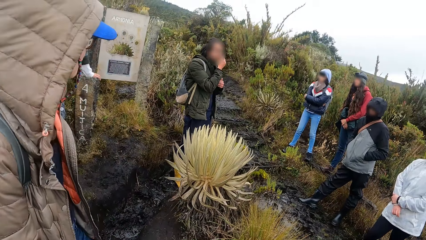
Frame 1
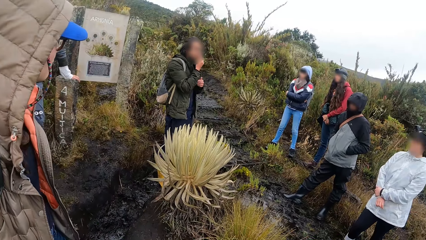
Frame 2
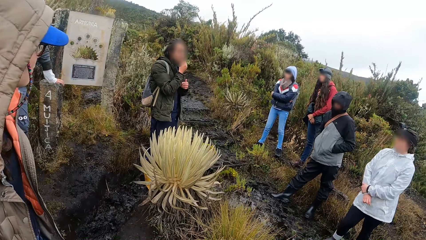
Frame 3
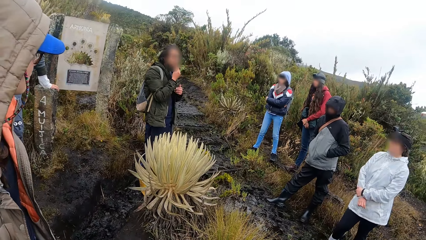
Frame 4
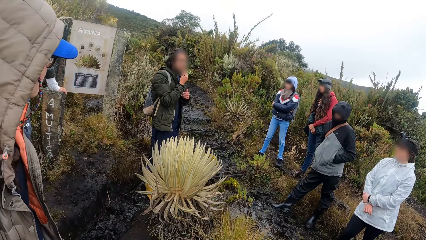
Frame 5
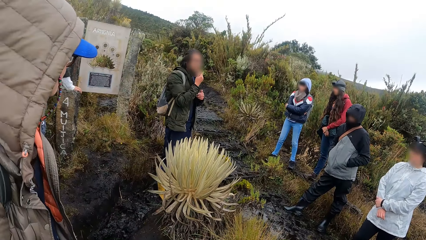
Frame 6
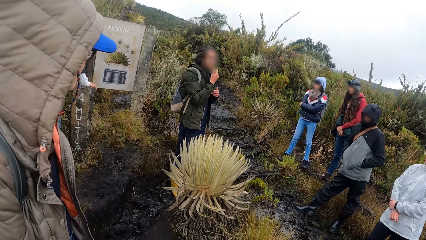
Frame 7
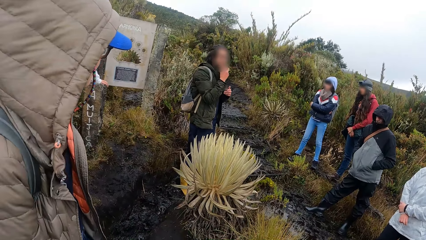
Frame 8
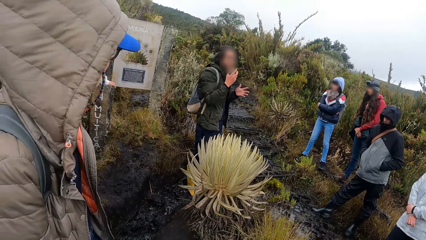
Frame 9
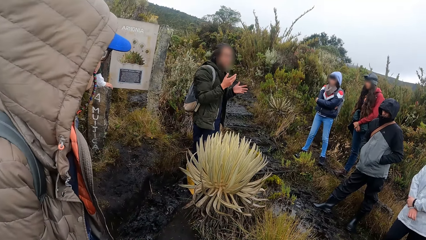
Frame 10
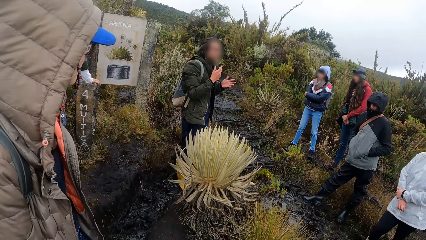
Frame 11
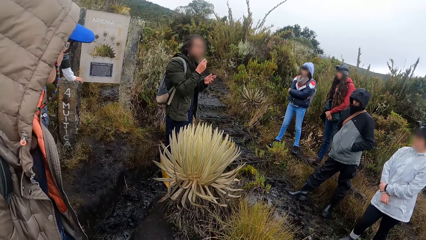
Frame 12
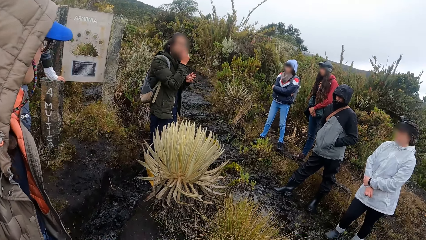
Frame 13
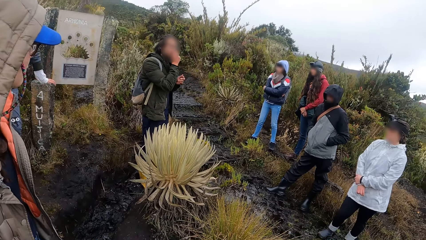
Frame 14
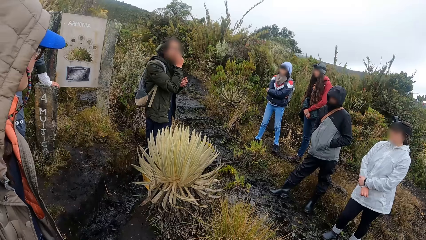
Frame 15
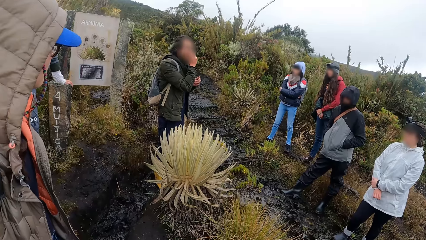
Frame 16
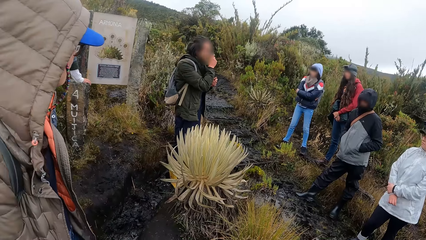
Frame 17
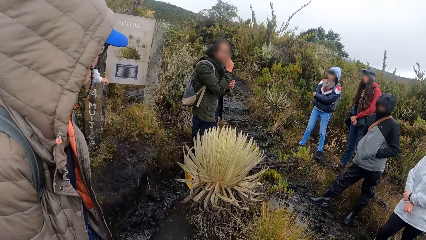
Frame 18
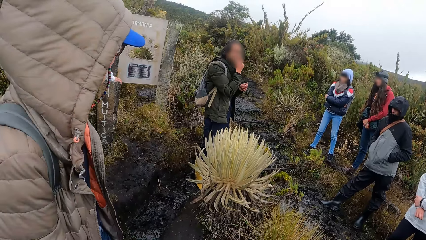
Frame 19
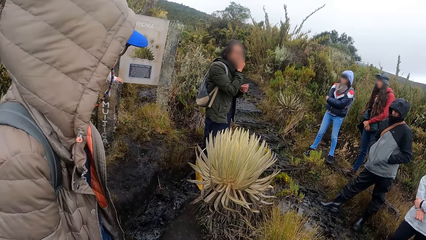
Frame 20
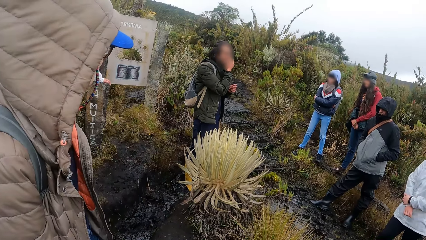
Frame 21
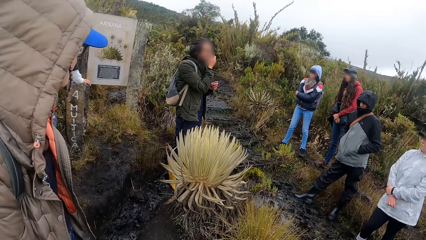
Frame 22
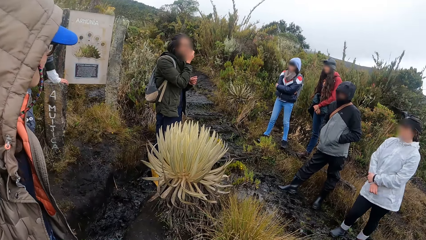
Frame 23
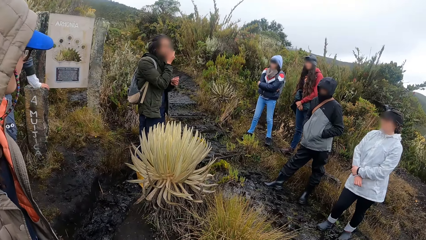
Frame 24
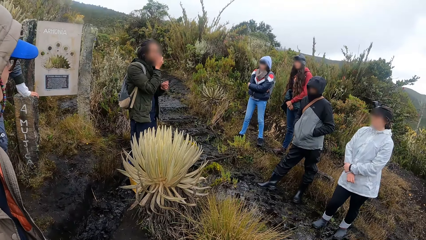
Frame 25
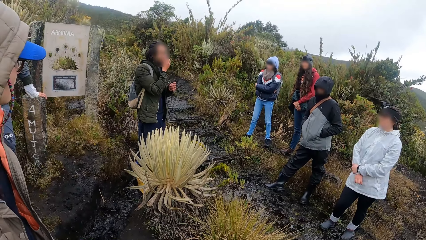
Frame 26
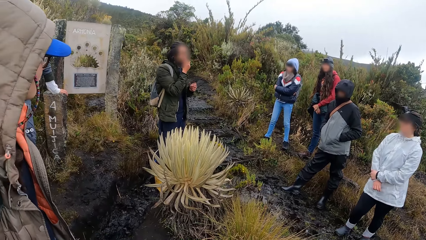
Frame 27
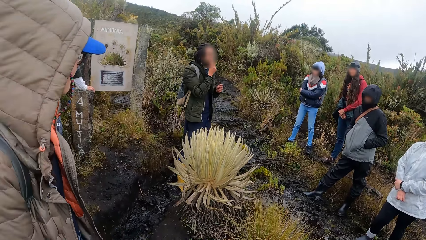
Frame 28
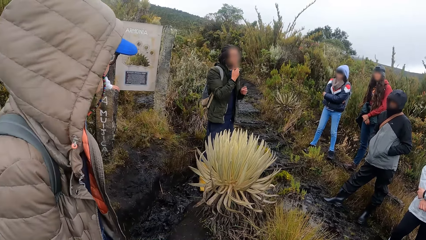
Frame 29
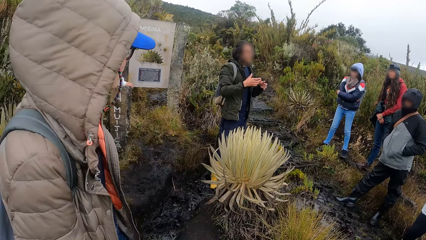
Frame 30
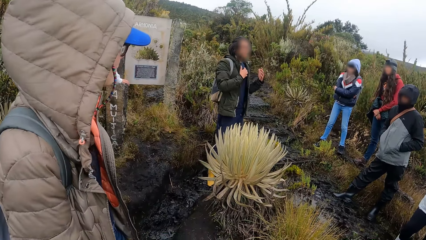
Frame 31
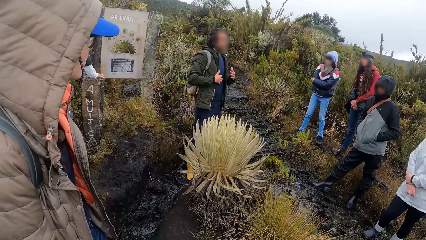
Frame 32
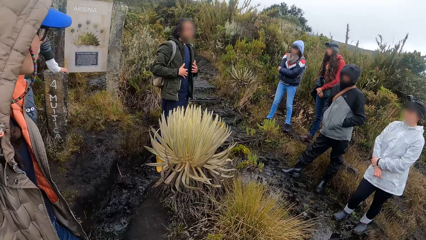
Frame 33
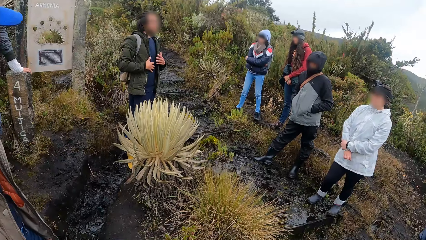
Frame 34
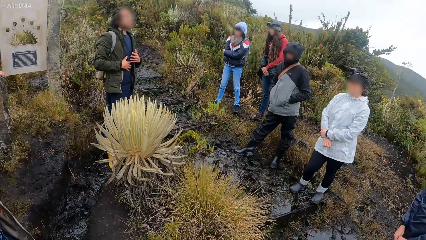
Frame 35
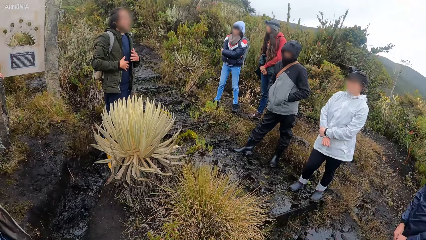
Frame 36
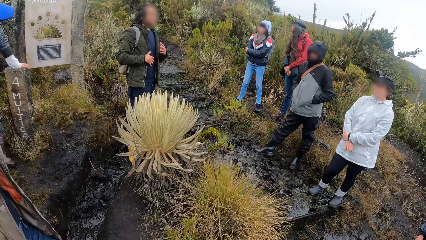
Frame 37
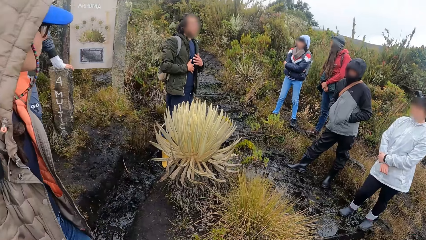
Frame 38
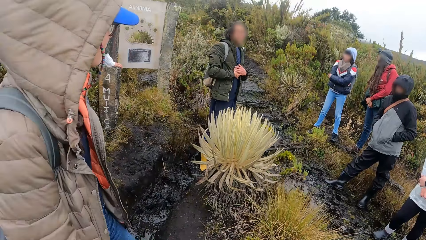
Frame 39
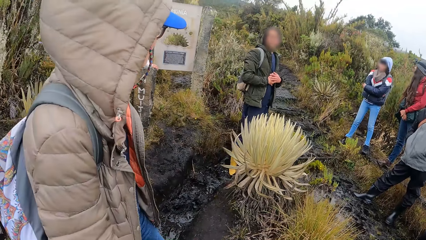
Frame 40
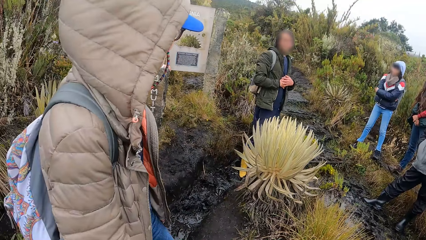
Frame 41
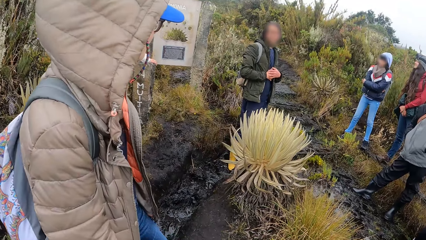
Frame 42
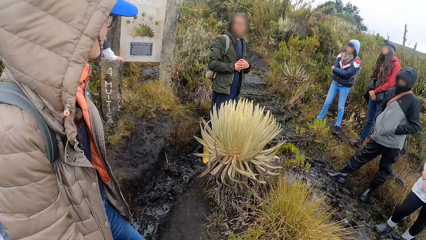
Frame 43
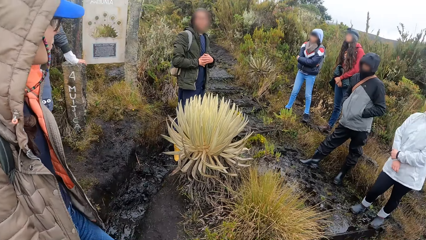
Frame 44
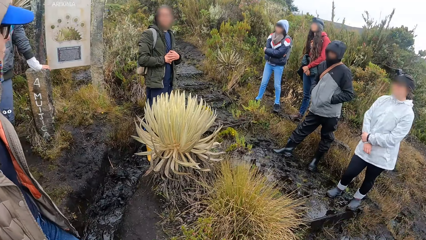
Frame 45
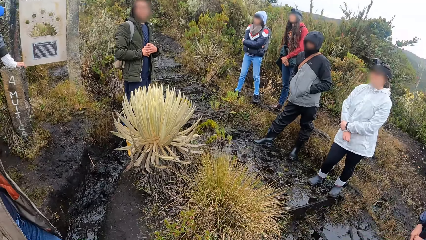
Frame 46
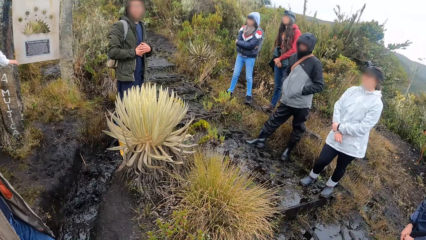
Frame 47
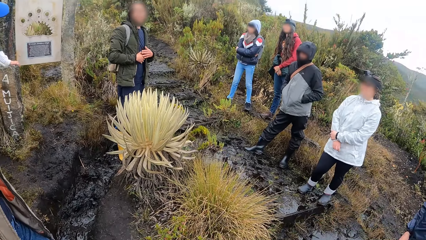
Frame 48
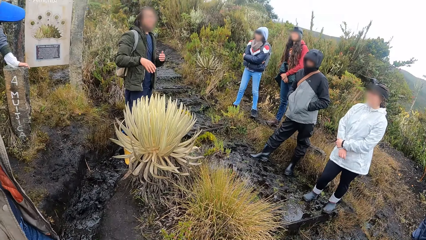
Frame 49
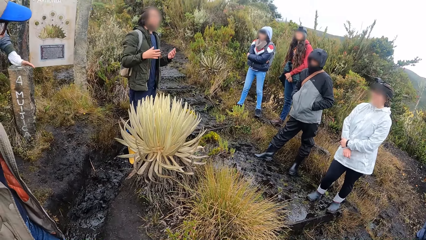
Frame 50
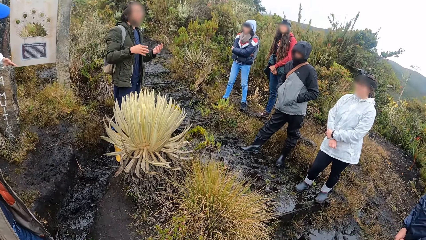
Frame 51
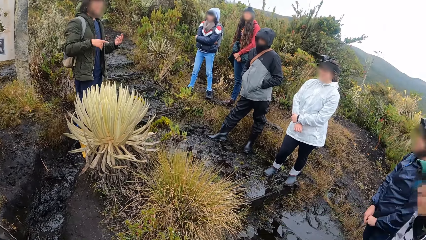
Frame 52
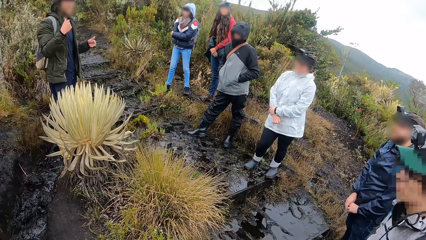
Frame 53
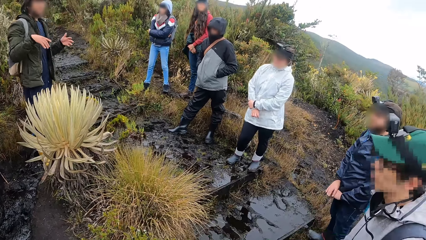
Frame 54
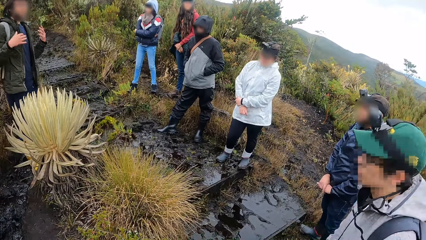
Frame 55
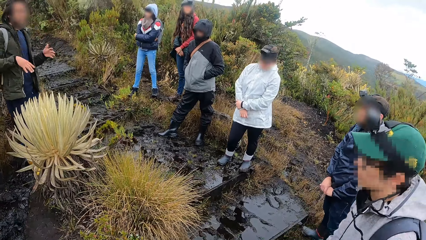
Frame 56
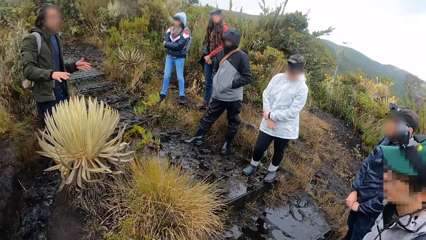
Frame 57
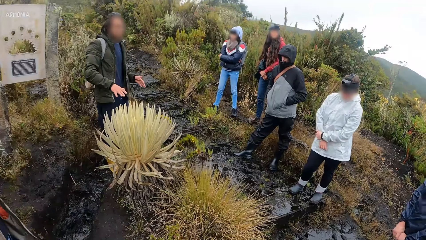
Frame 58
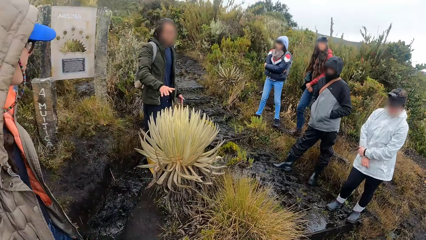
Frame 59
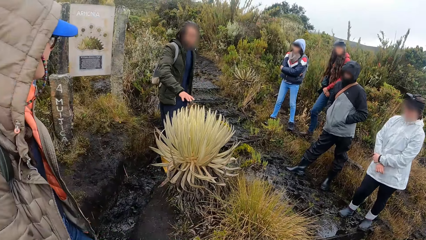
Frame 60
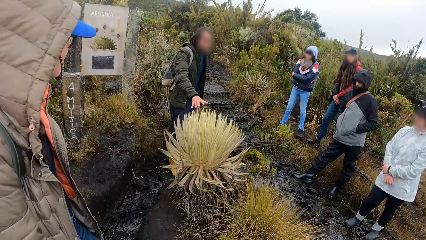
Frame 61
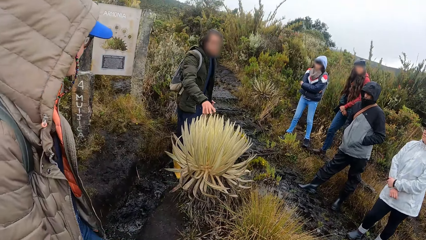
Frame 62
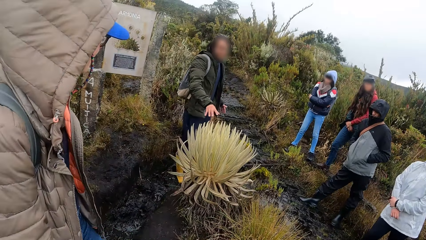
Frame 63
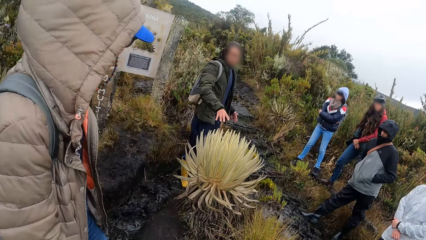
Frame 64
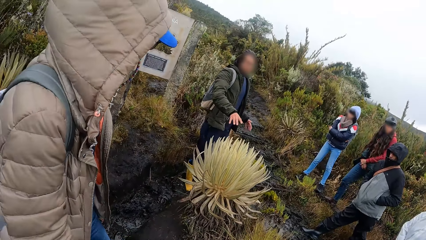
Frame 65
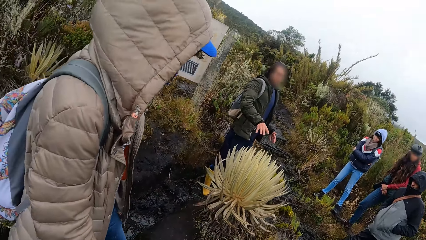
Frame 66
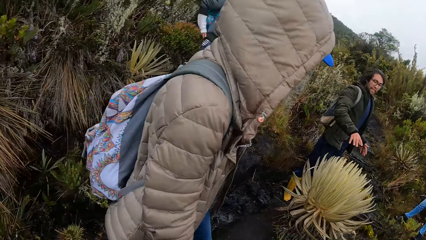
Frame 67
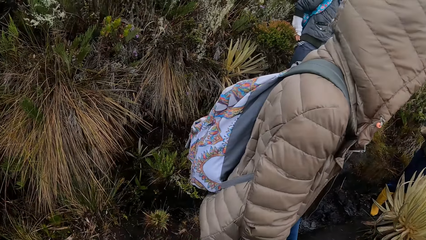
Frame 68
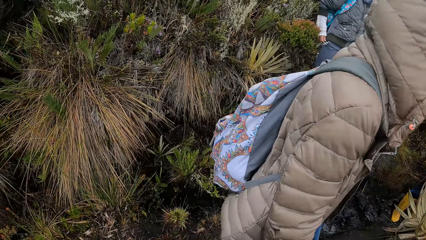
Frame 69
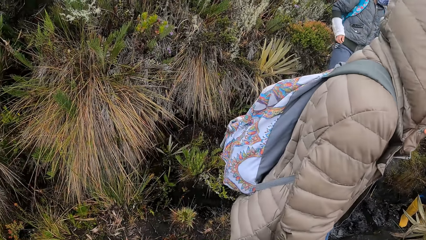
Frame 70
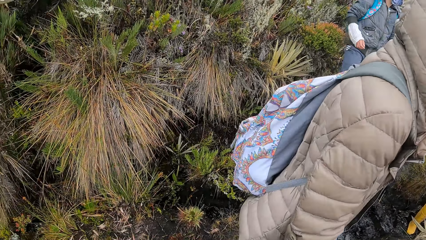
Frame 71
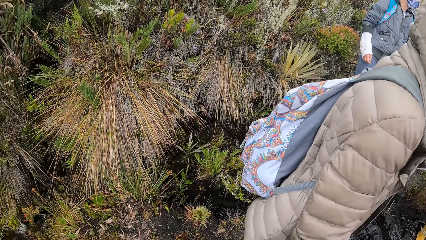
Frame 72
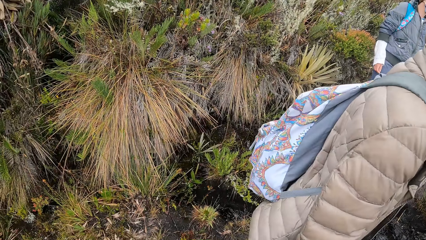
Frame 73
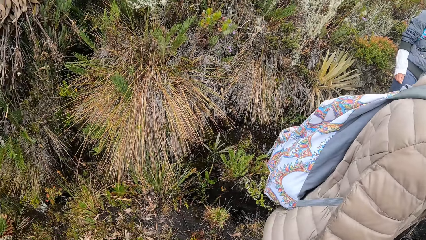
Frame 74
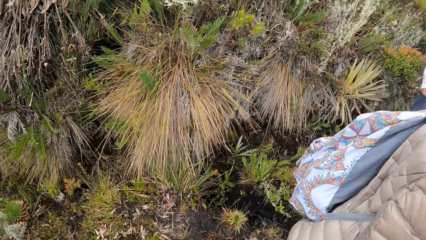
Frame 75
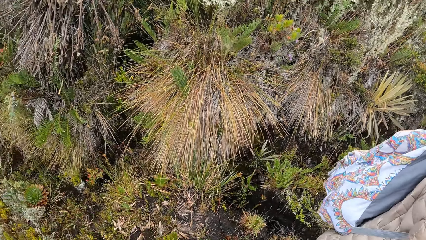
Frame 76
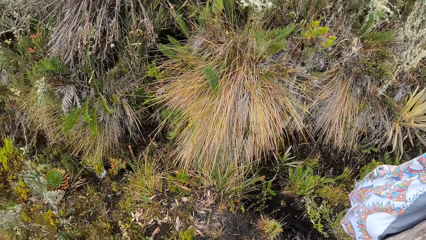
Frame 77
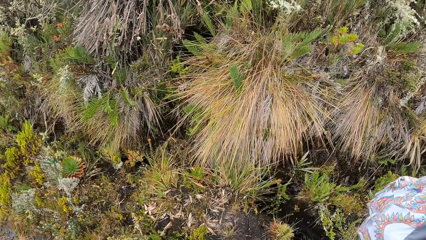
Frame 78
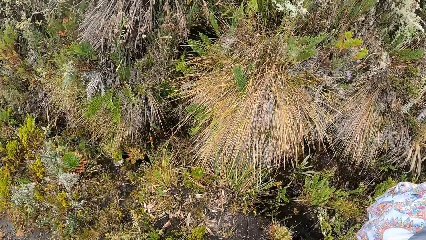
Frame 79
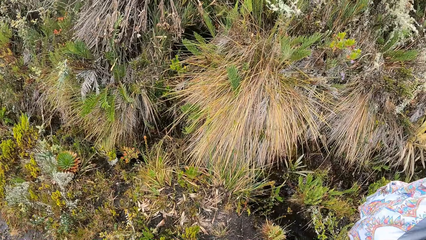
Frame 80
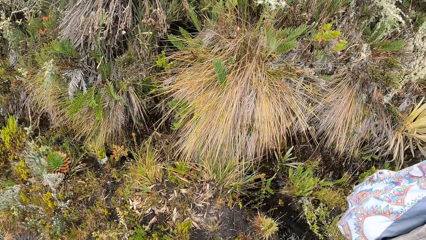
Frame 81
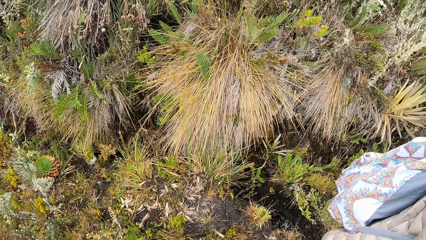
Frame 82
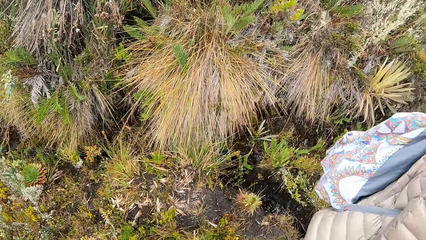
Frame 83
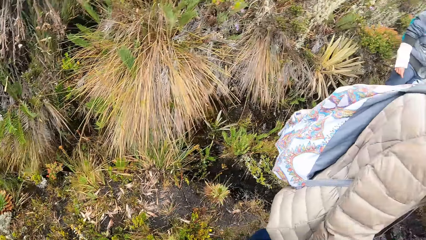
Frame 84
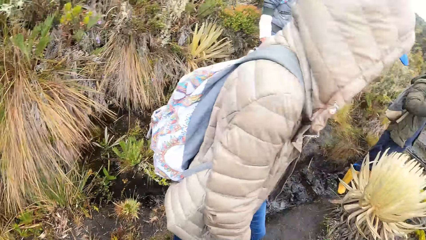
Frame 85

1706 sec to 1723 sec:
A woman gestures her hands and holds something. The woman gestures her hands and holds the jacket. The woman holds her hands together. The camera wearer looks around the field. The woman gestures her hands and describes the plant using her hands. The camera wearer looks around the field.
